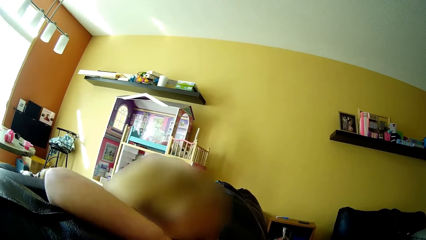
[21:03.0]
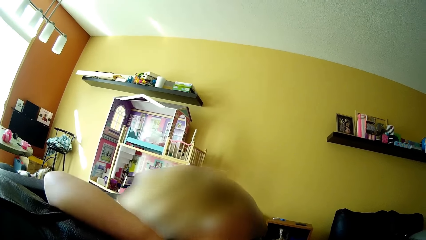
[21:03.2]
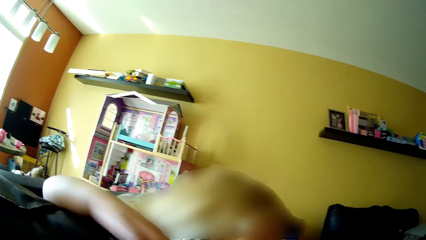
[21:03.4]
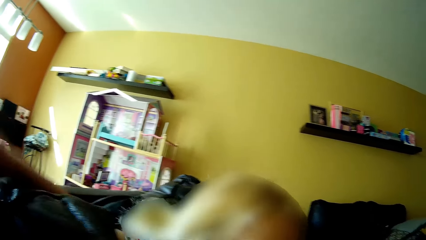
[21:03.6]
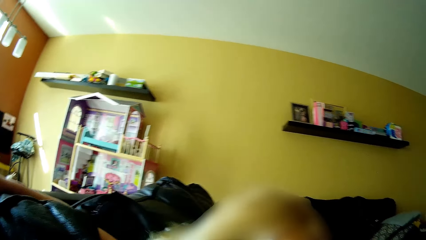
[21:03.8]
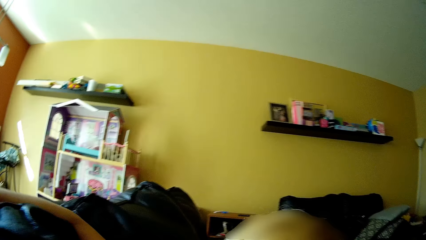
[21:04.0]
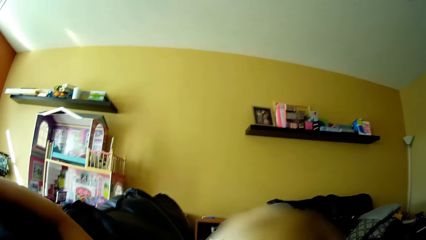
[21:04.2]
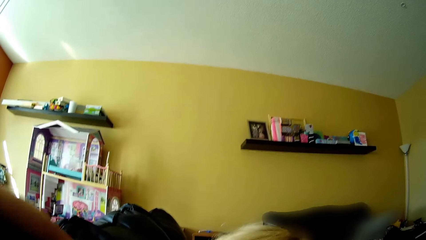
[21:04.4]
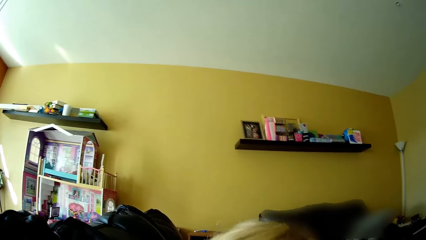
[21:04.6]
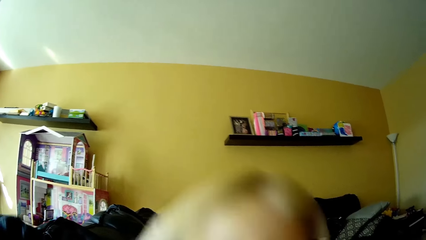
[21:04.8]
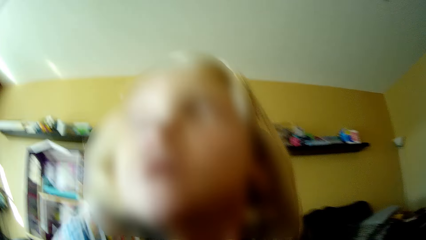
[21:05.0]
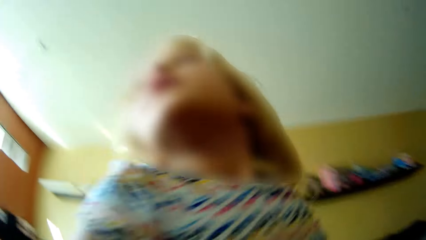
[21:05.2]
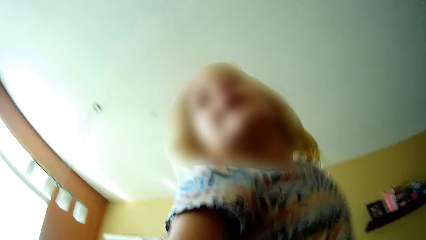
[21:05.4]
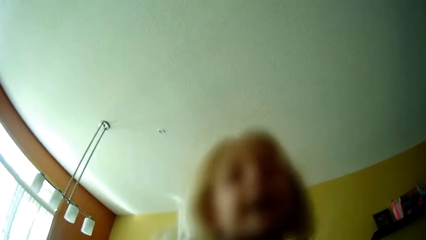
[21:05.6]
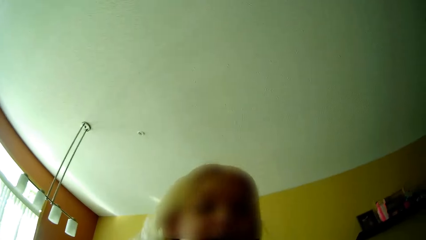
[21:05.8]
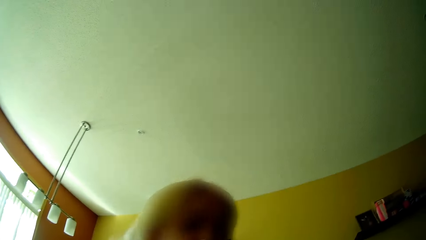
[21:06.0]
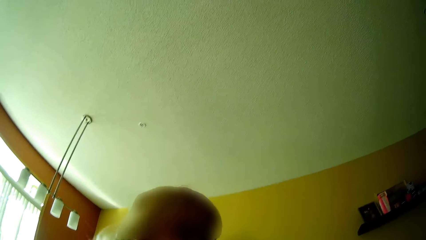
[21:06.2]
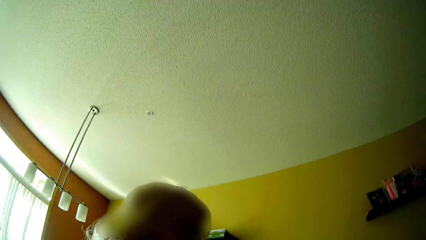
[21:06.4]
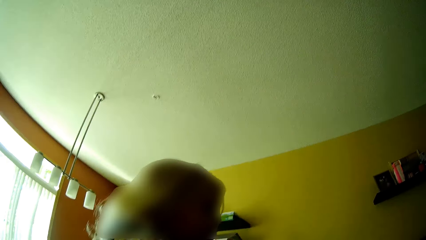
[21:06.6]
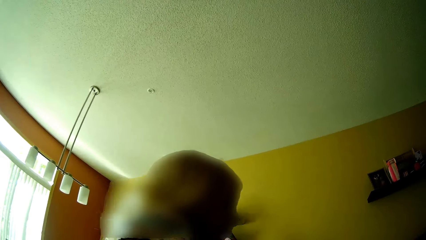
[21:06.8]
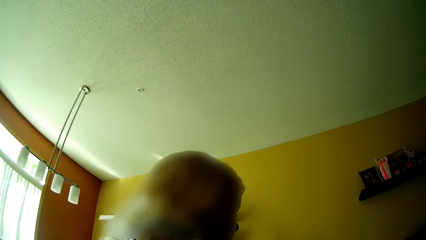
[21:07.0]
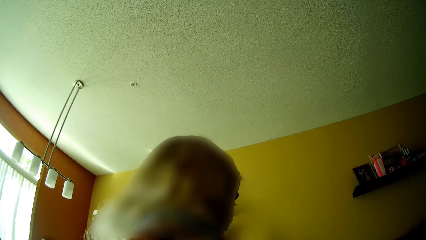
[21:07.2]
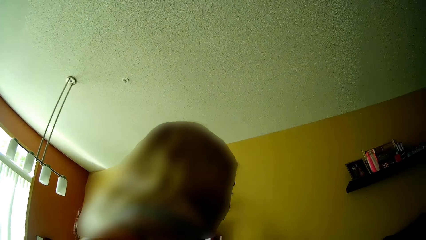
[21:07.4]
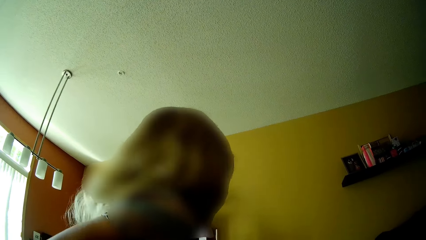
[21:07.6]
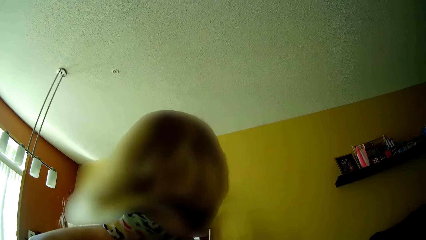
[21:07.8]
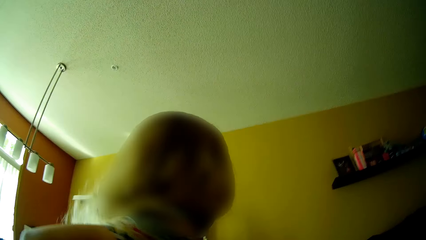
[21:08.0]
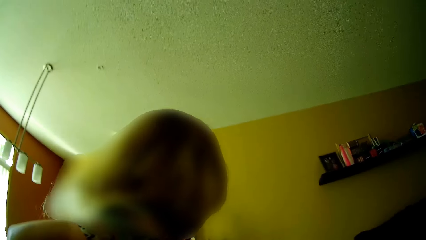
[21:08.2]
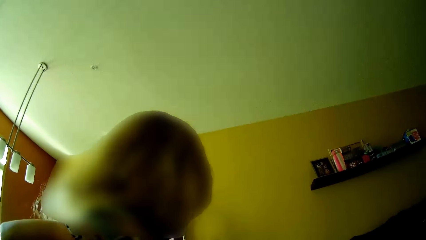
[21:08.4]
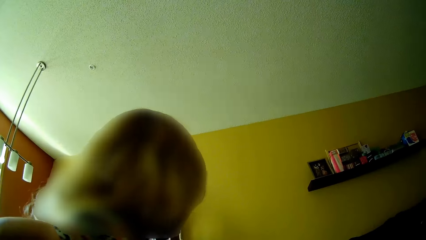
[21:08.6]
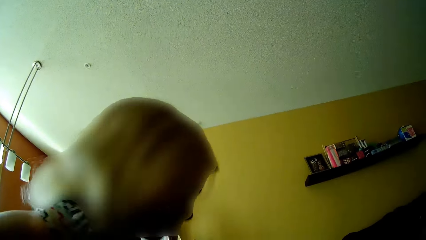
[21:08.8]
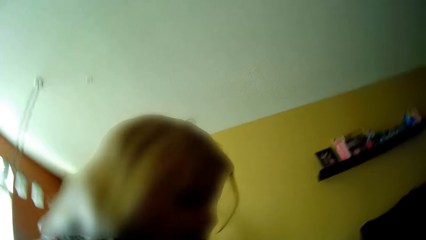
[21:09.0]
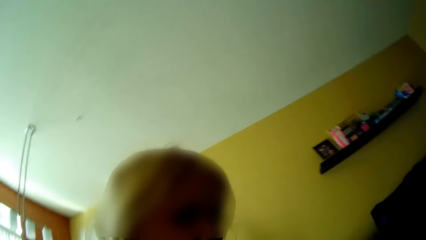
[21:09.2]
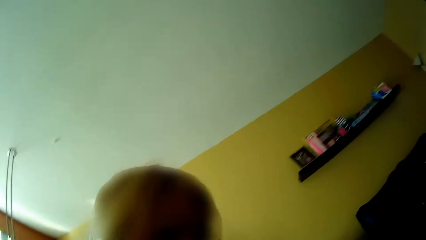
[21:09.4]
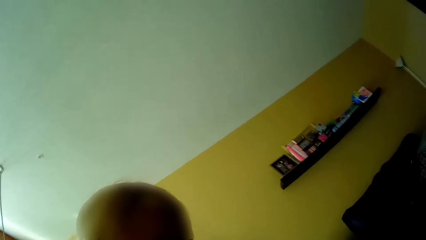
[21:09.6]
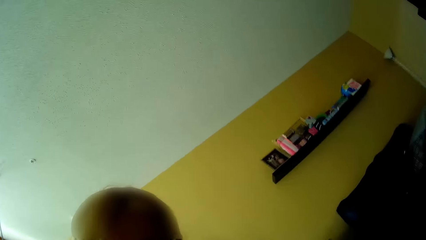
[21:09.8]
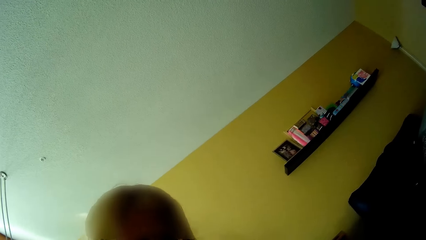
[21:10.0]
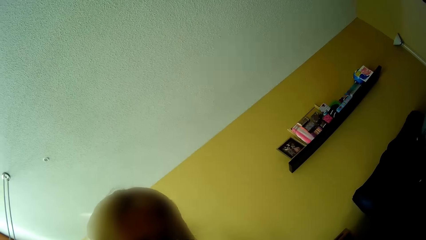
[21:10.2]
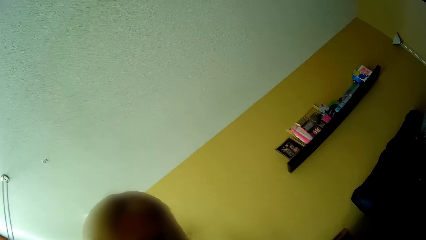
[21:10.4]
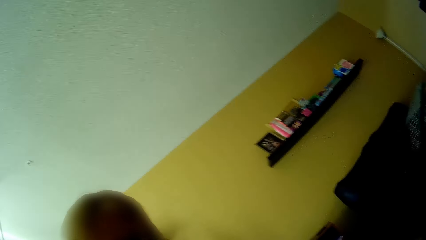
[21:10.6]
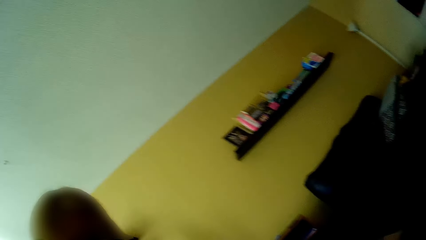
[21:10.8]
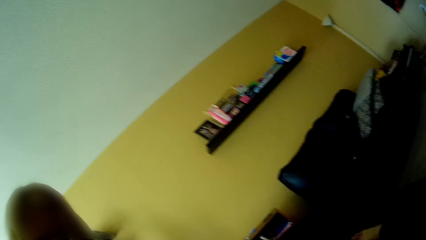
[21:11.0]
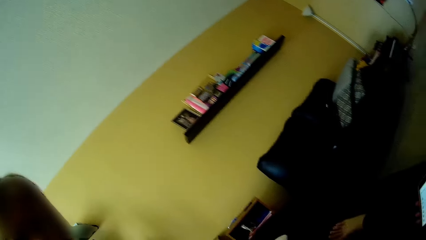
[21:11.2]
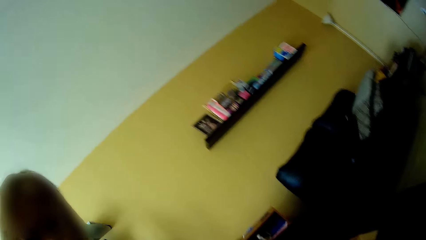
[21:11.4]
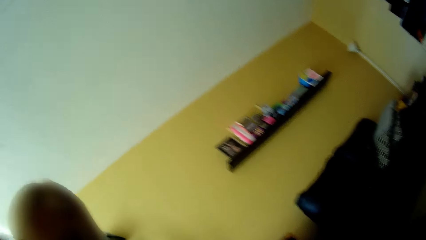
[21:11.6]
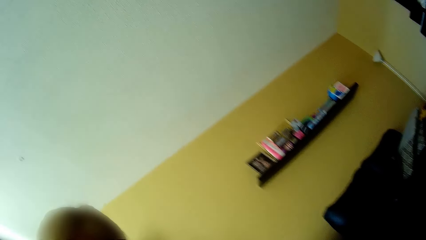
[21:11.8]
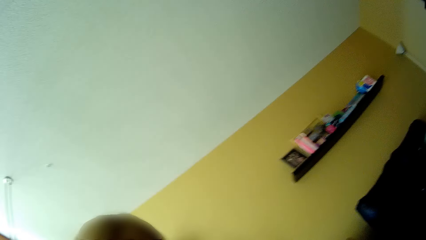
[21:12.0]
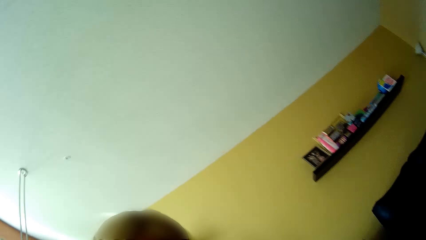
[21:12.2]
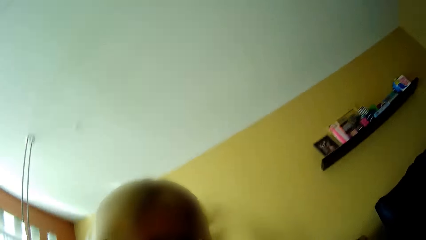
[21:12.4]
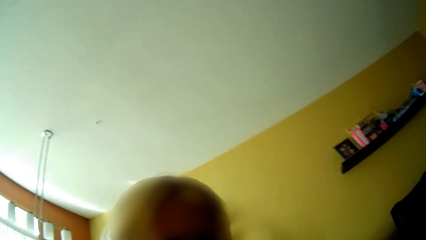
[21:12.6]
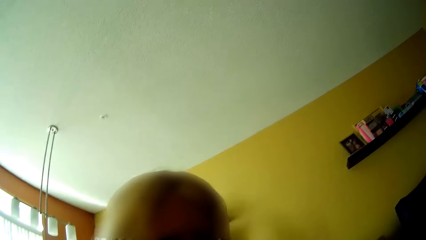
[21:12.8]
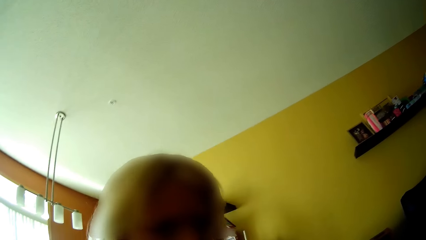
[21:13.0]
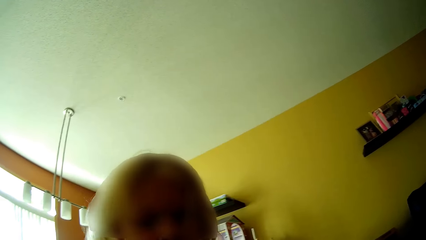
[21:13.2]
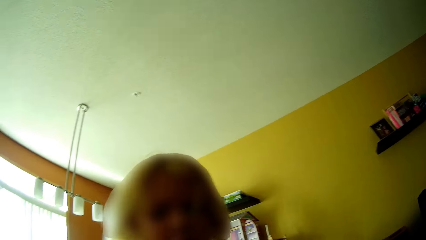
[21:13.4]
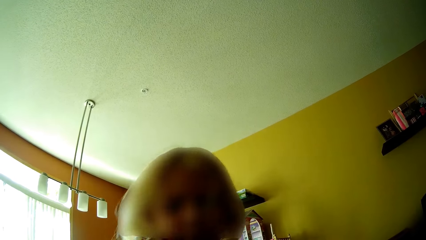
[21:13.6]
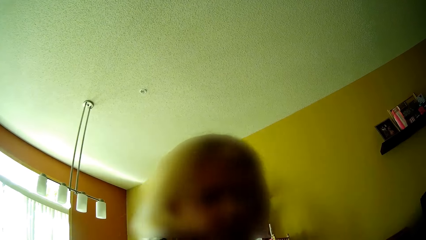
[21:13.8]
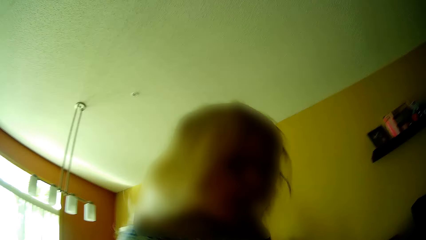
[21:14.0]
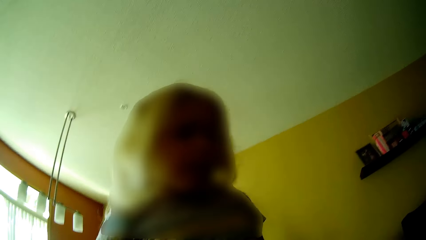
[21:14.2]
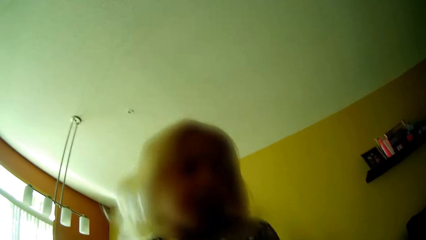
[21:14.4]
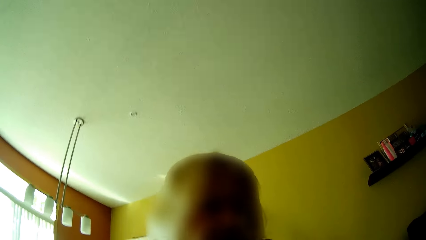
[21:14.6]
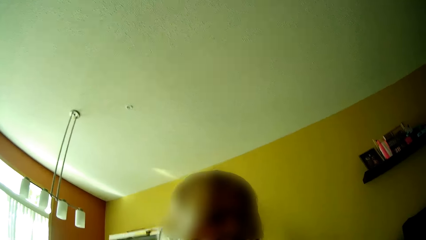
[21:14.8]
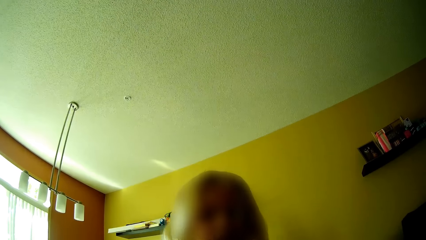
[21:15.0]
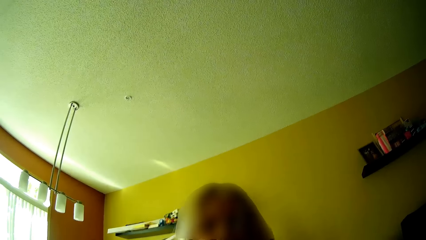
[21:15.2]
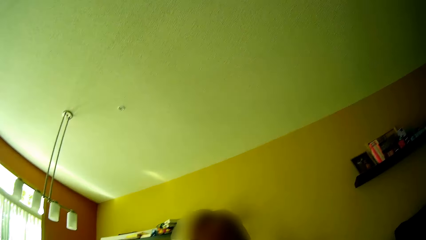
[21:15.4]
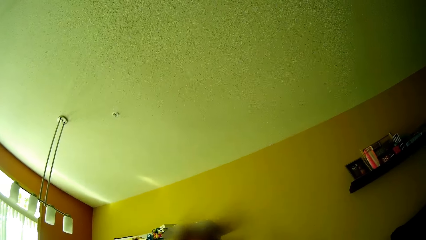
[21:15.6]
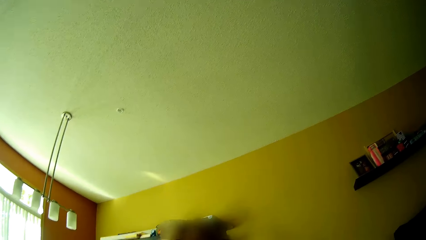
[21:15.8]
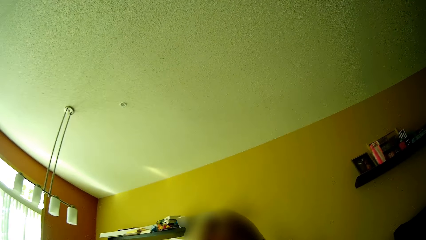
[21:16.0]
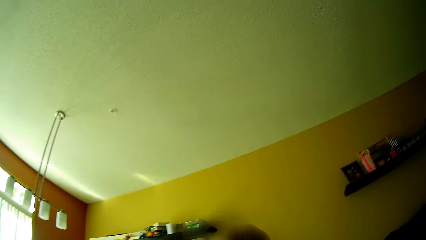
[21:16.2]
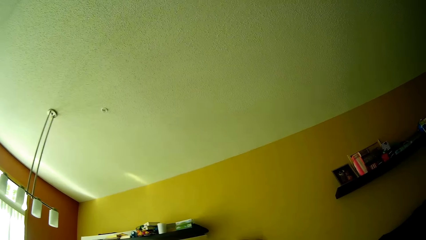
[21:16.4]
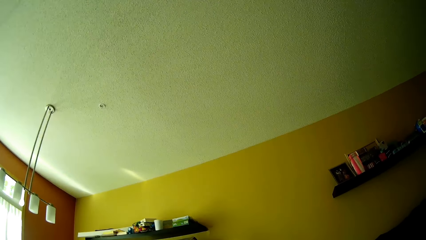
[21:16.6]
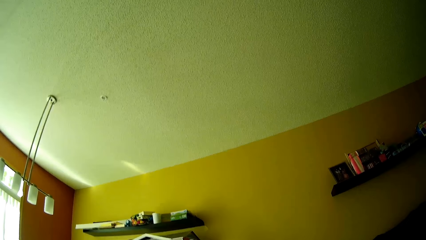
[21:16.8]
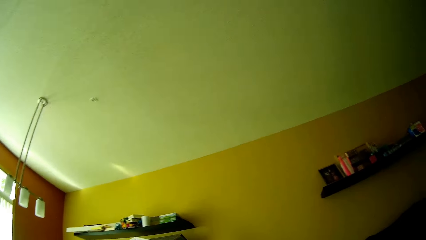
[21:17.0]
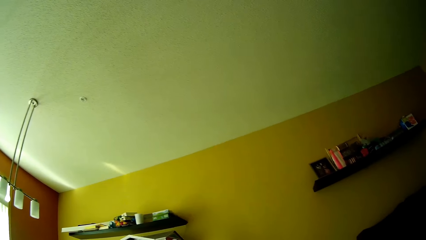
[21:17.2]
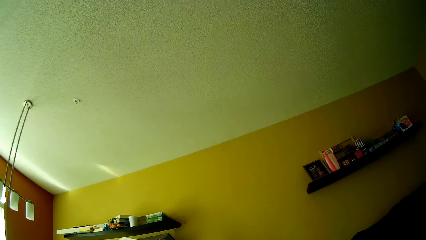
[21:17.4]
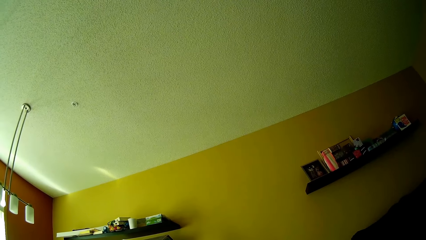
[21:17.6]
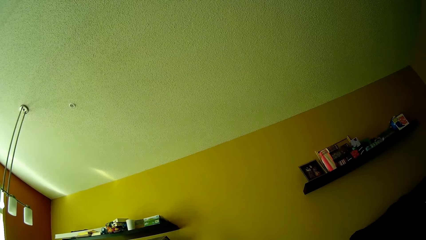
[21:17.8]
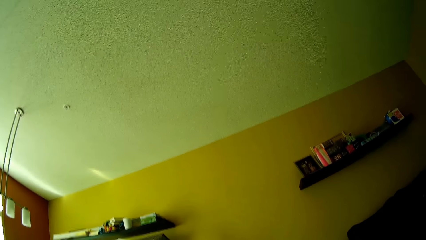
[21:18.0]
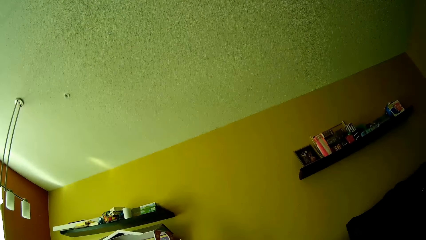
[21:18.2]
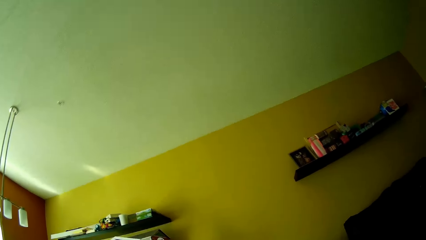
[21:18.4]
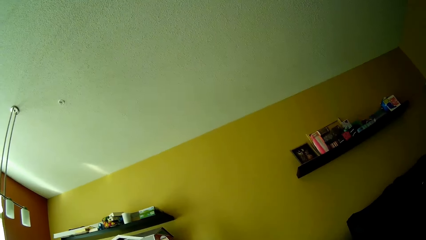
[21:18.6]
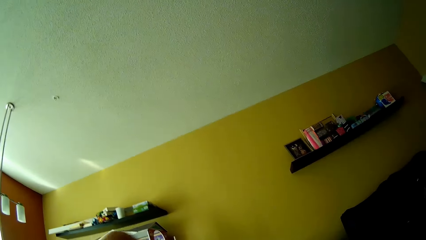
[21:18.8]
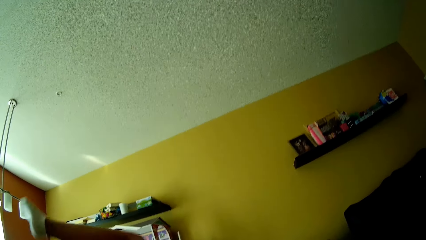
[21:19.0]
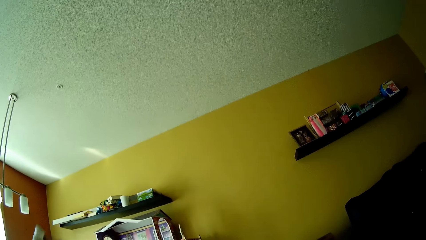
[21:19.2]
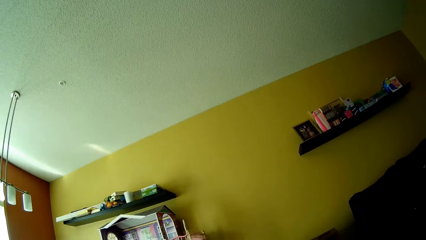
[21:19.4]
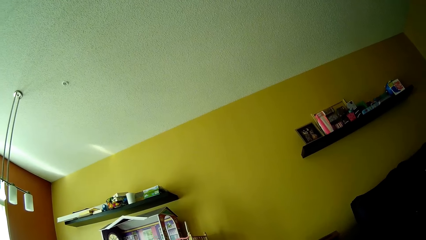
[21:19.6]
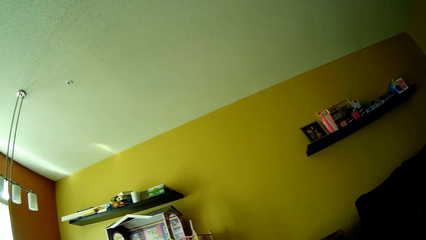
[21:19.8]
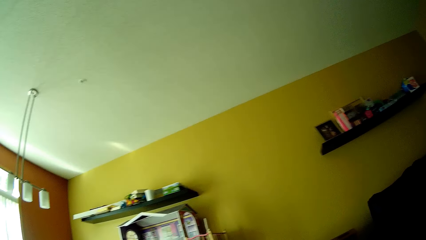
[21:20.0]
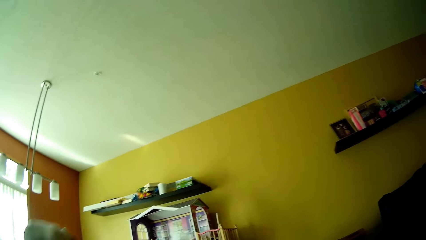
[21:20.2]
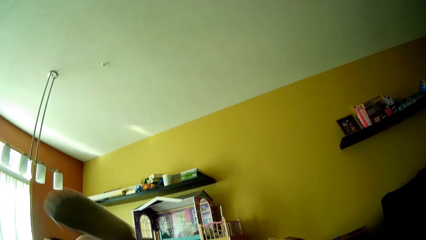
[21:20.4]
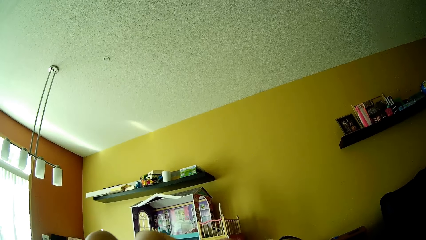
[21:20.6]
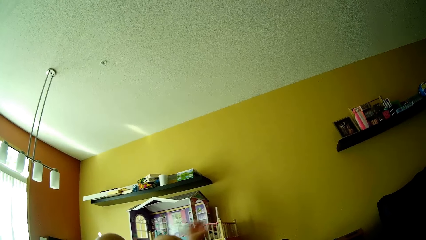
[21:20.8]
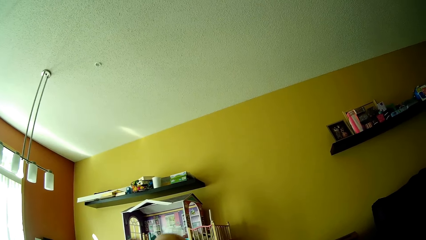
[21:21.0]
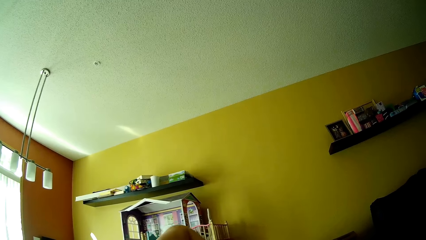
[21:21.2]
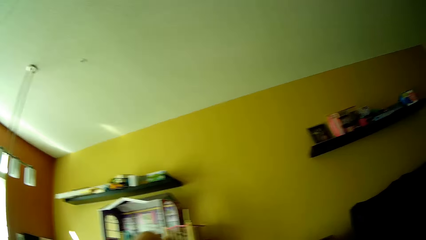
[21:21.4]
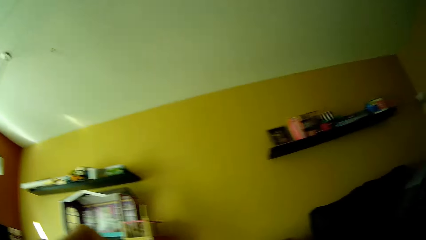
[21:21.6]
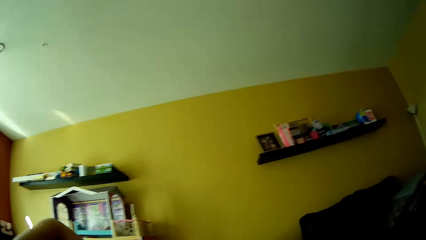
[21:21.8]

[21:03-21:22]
The girl talks to the camera wearer. The girl plays around on the black sofa. The girl looks around. The camera wearer talks to the girl. The girl talks to the camera wearer. The camera wearer talks to the girl. The girl talks to the camera wearer.
